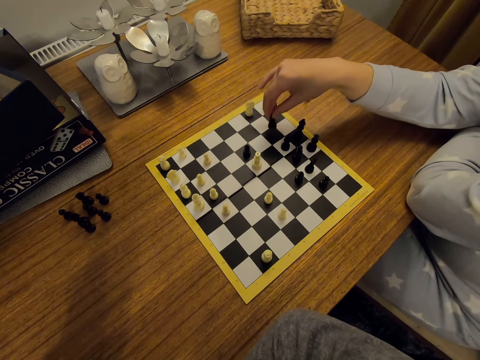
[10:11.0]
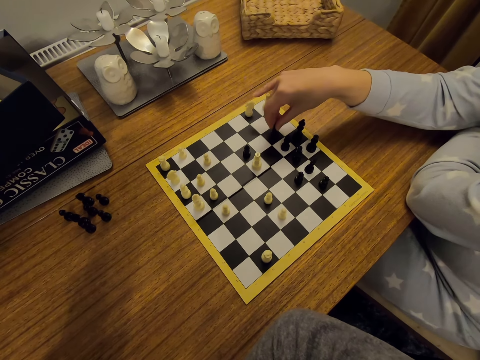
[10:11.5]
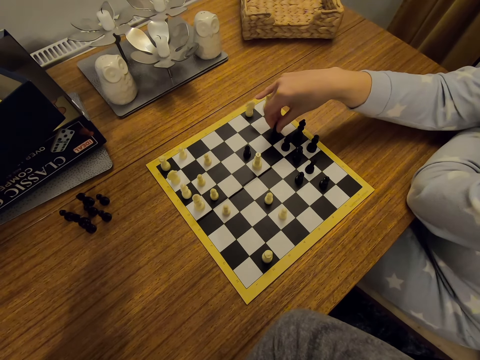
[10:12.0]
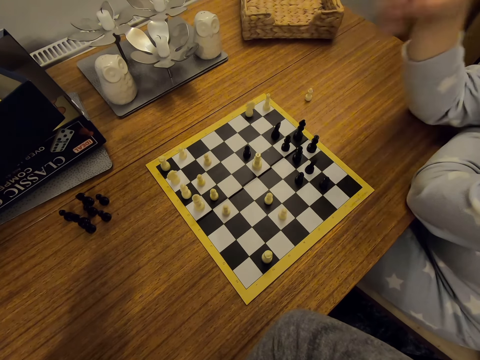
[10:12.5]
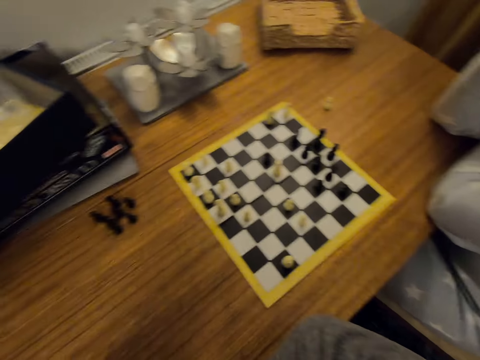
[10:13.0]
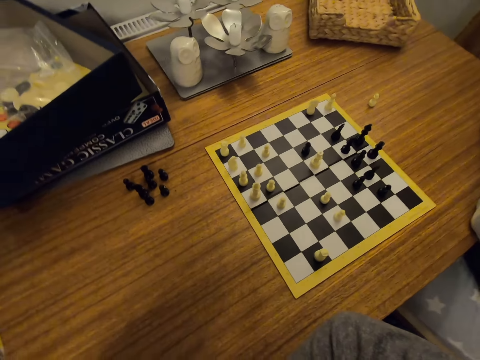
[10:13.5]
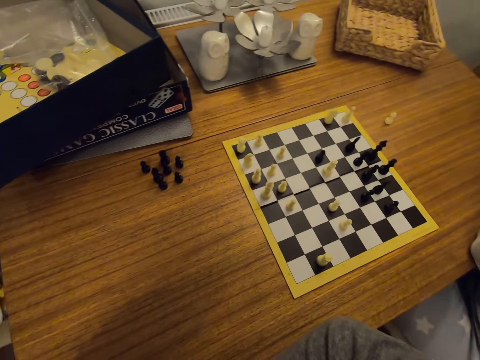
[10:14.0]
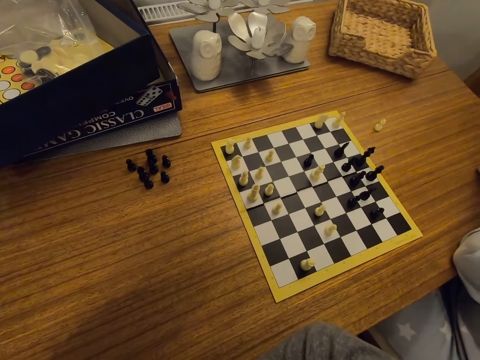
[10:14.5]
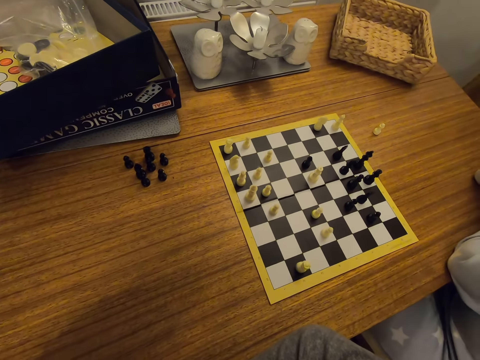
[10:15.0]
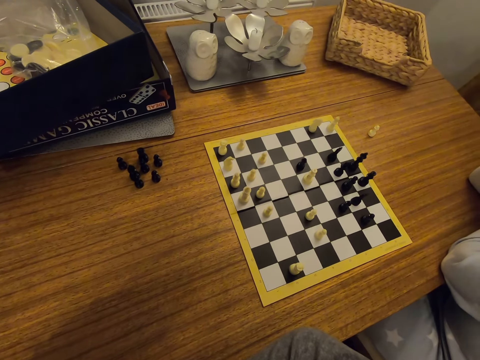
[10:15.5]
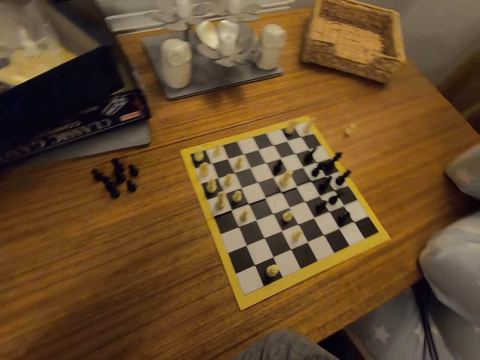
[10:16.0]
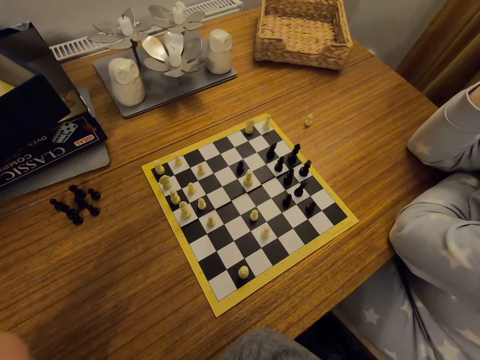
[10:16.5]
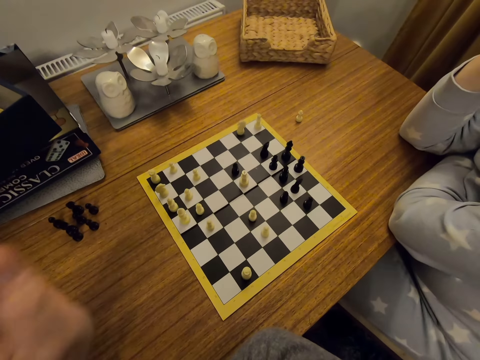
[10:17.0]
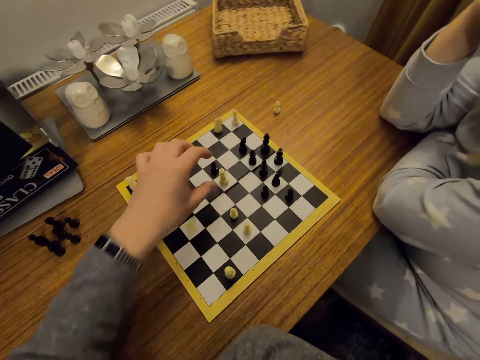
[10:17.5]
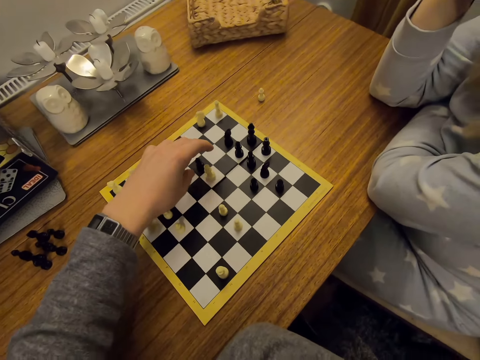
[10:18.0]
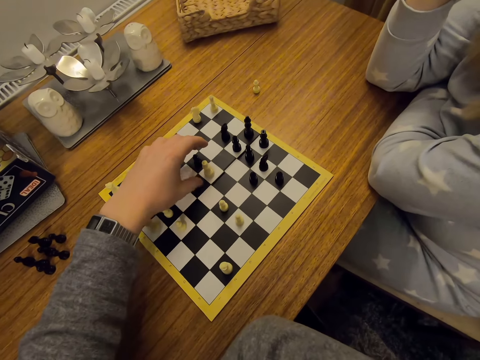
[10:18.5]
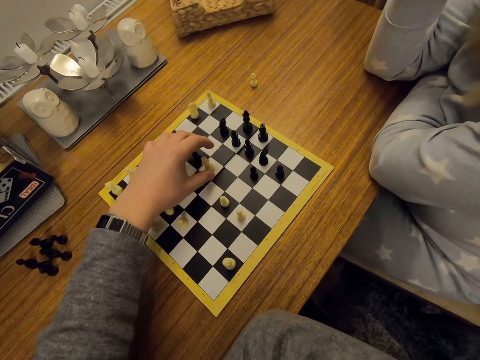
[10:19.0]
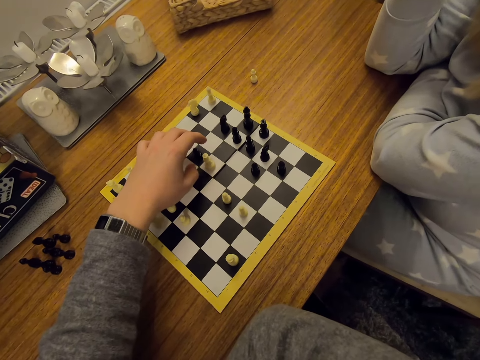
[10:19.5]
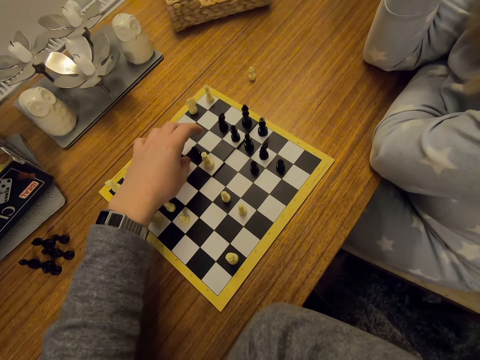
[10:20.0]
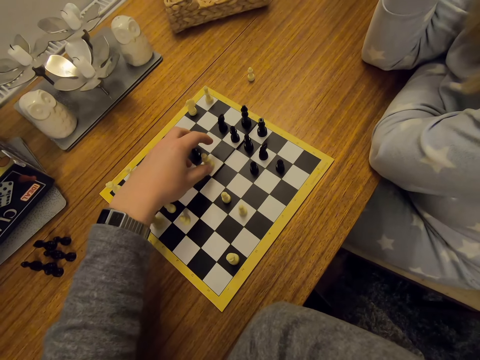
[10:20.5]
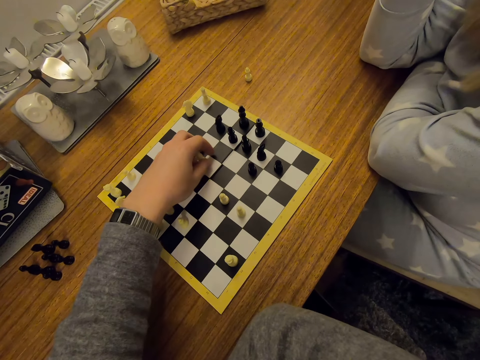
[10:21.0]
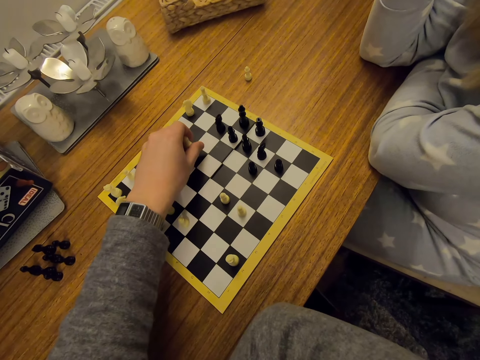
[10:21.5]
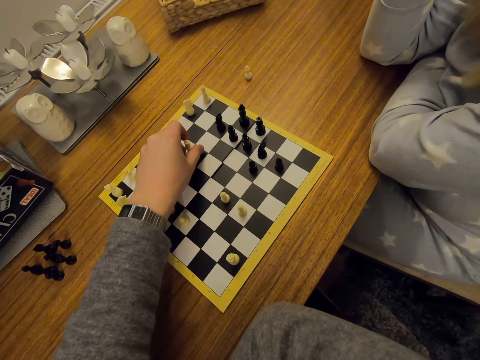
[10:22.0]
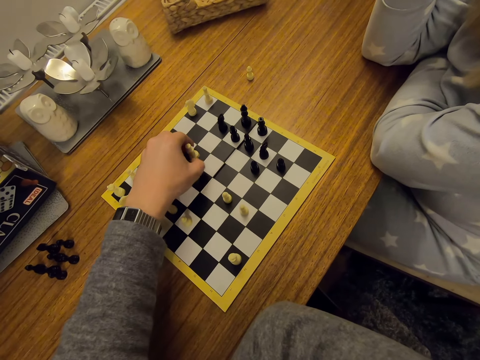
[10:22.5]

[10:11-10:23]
A person plays chess. The person touches the face. The camera wearer moves a chess piece on the board. They play chess.

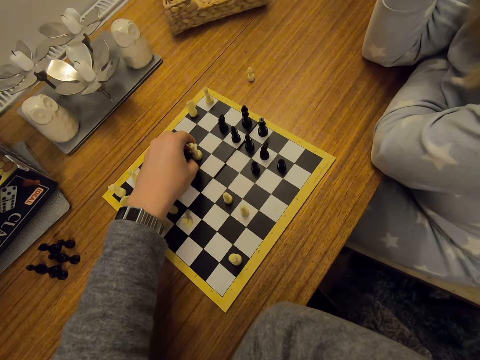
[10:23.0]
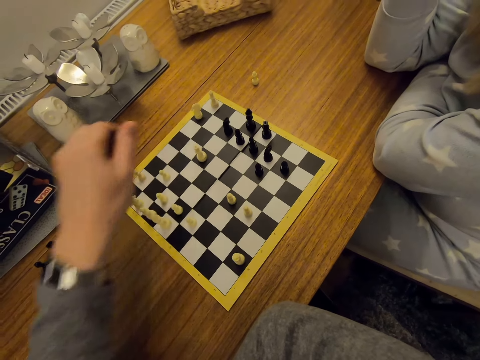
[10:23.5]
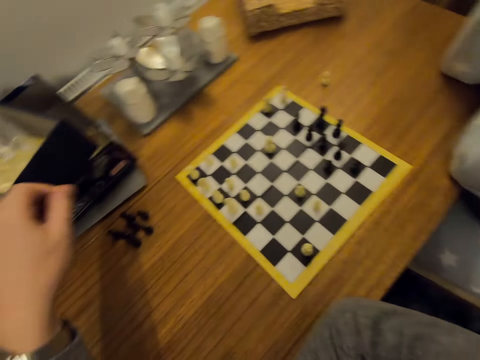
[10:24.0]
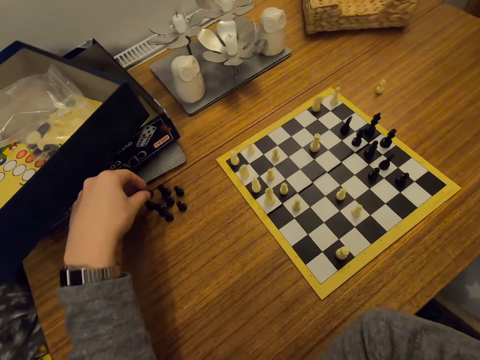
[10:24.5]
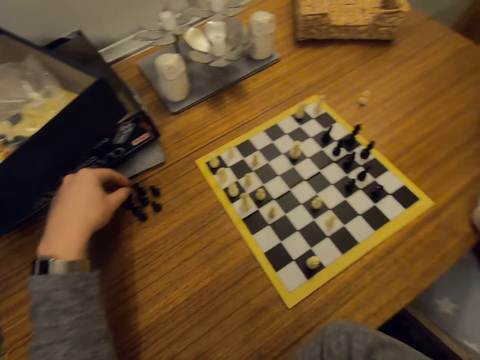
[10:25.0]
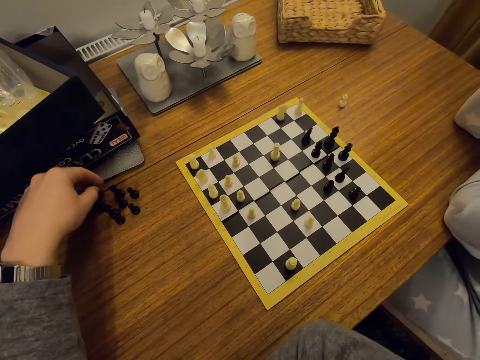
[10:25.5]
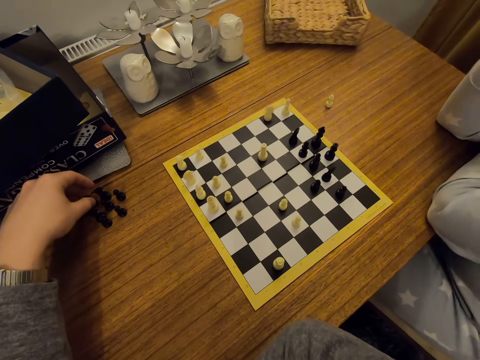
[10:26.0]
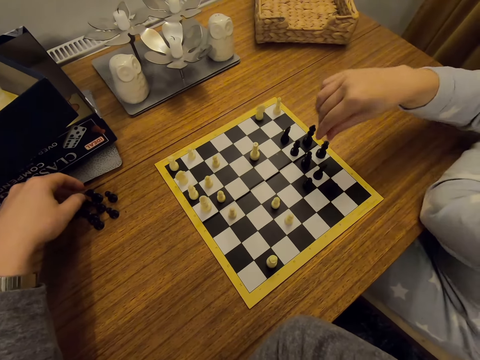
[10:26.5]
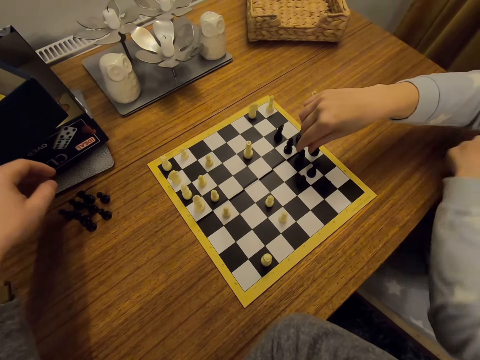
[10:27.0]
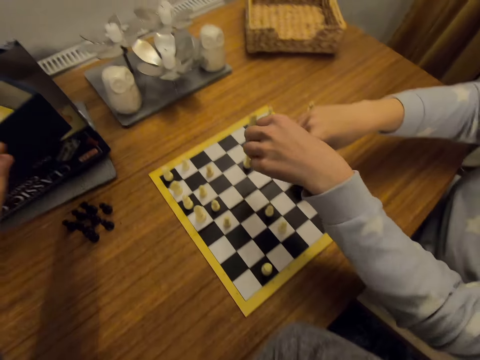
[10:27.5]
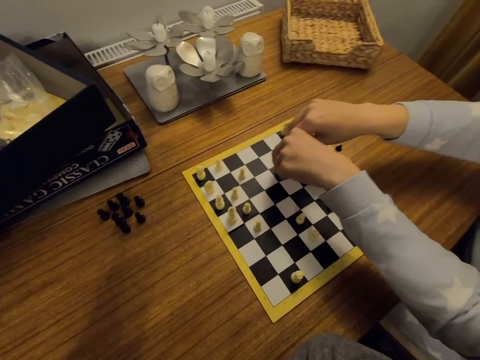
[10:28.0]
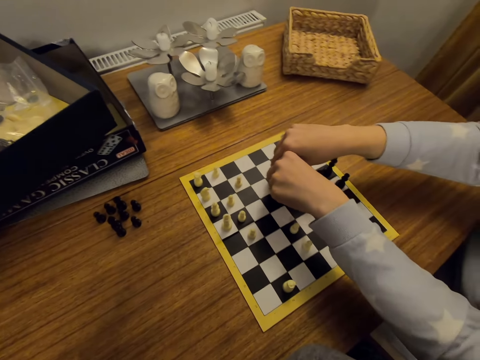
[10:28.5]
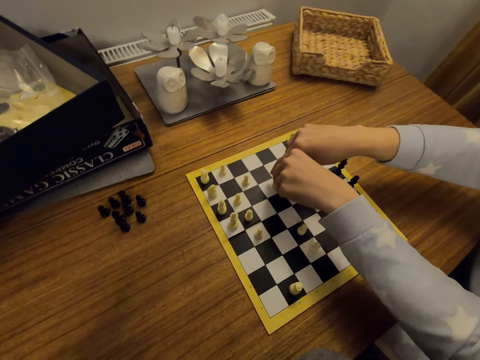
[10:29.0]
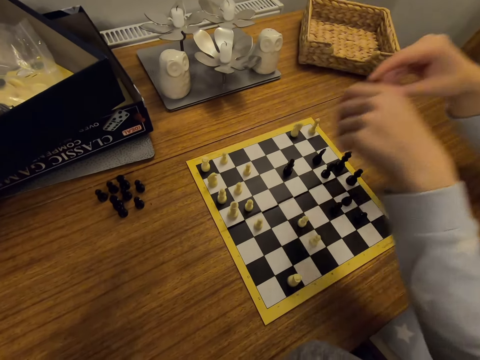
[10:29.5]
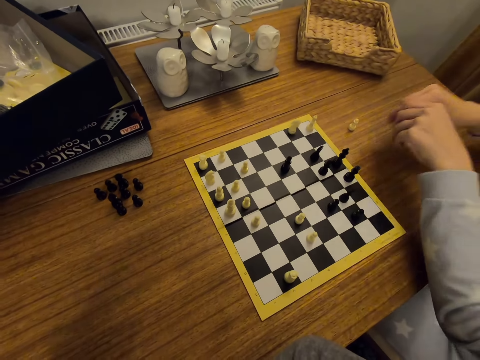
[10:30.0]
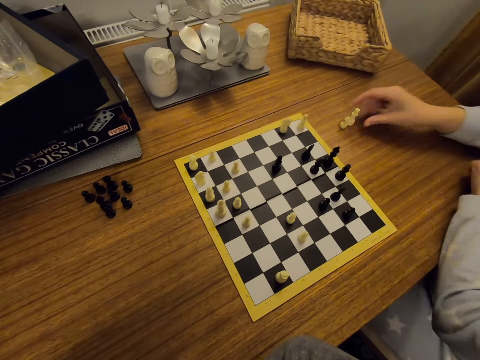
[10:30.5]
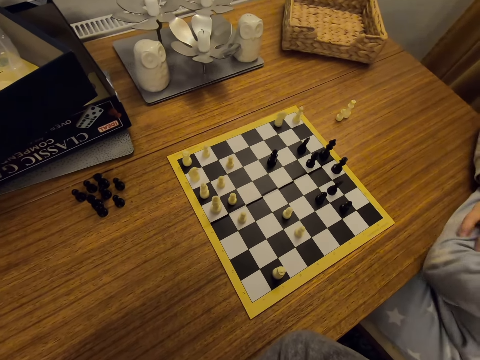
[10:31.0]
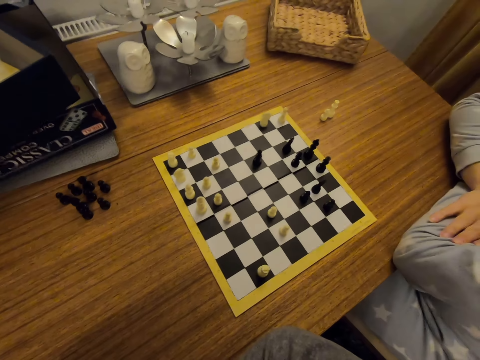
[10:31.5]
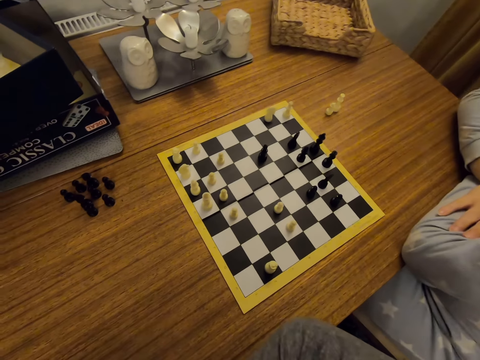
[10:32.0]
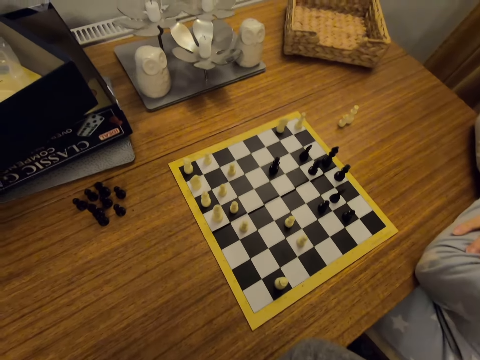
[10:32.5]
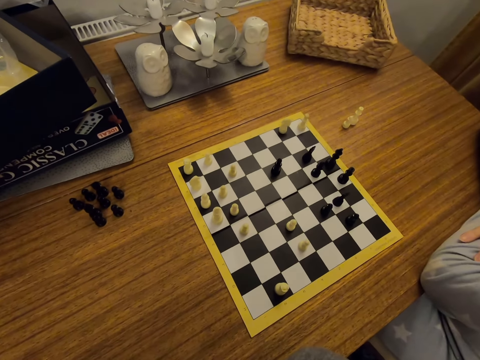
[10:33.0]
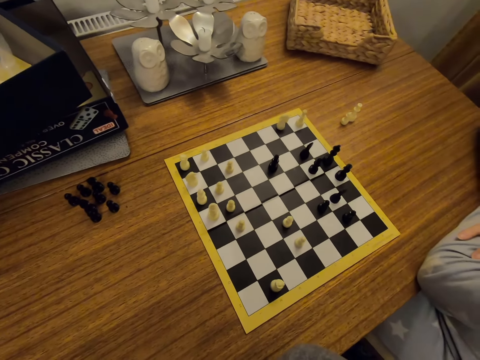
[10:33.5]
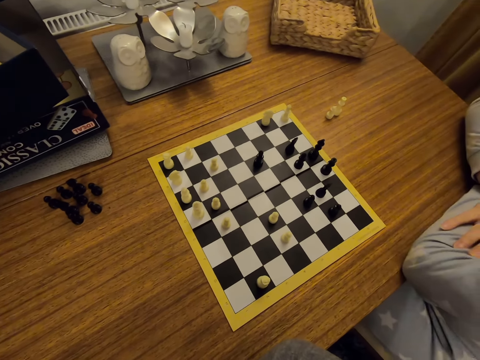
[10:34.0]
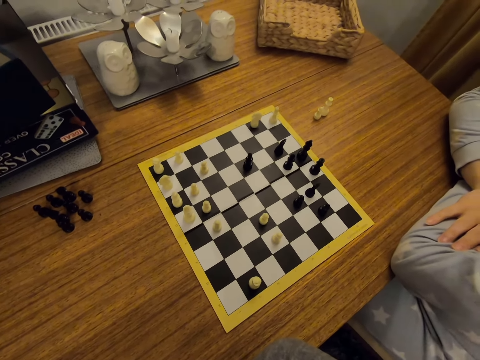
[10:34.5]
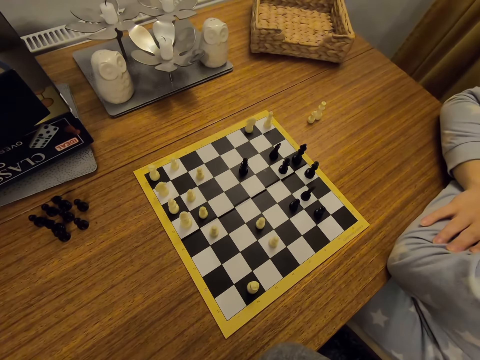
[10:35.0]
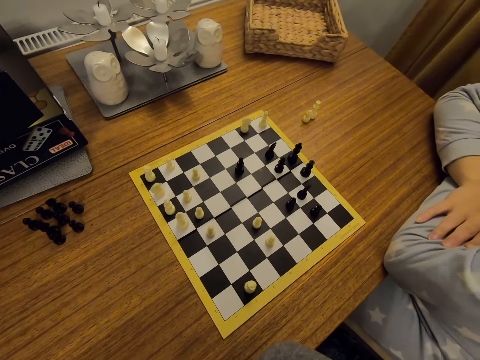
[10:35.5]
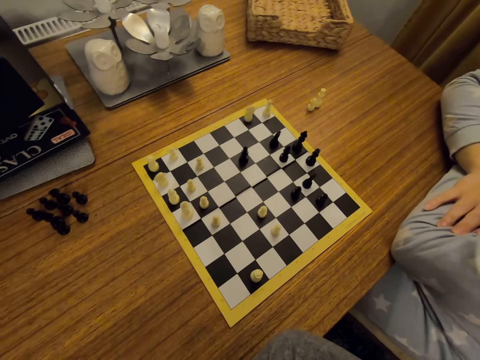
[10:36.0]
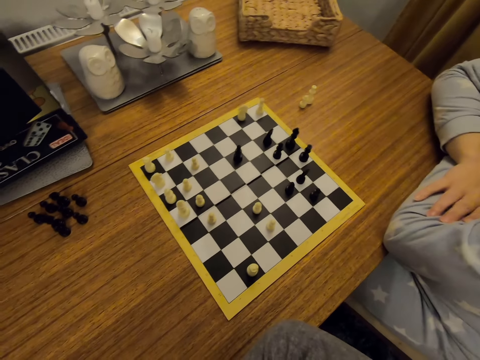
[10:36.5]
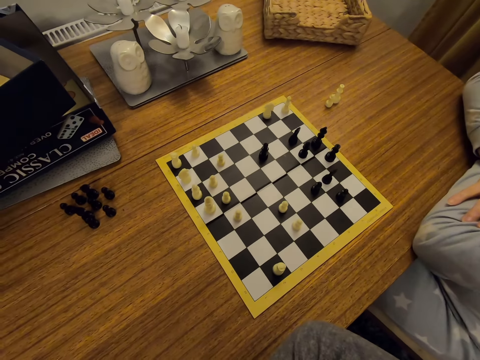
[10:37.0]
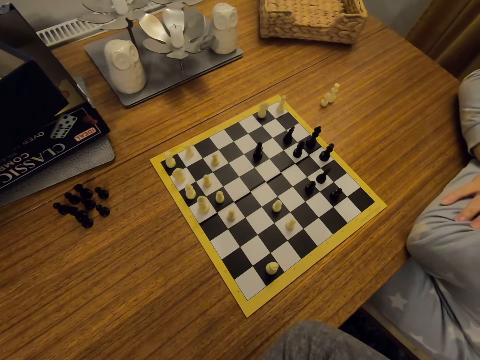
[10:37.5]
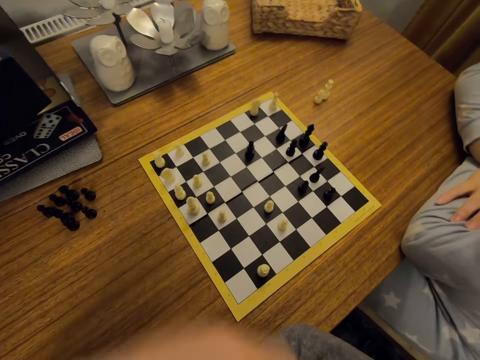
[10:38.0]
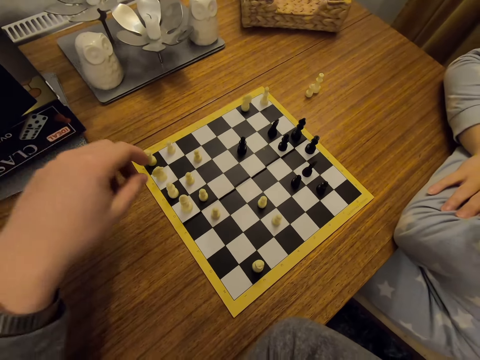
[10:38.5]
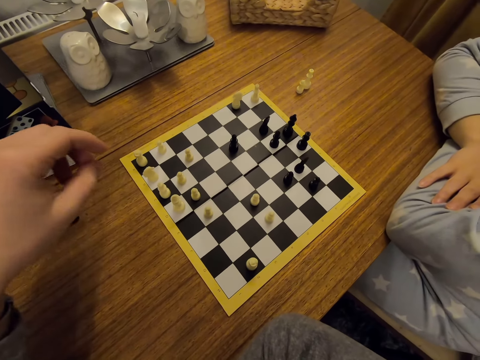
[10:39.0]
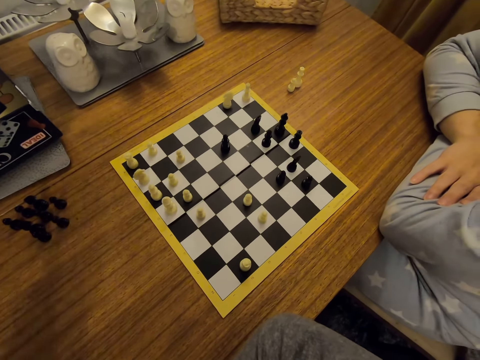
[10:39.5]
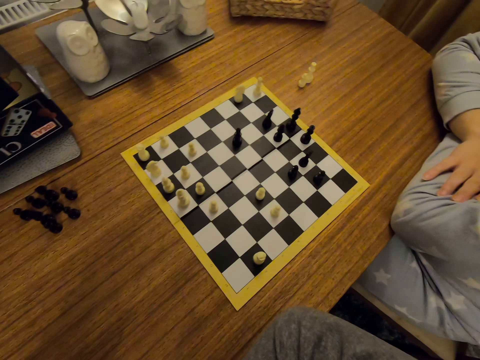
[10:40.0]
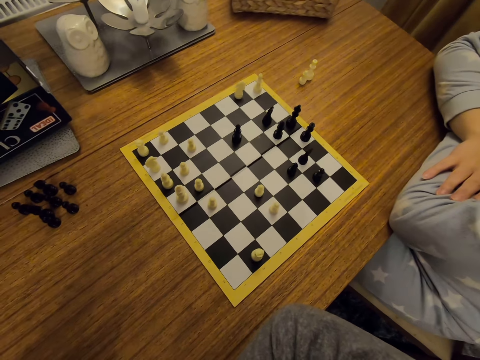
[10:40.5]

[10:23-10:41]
The camera wearer picks a chess piece on the board. They put the chess piece on the table. A person moves a chess piece on the board using both hands. The person picks a chess piece on the chess chart. The person puts the chess piece on the table. The person folds hands. The camera wearer lifts the left hand.
